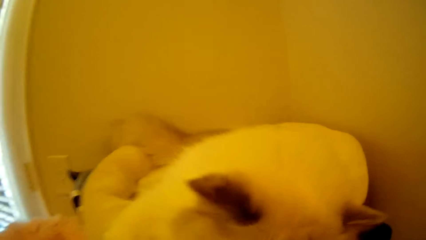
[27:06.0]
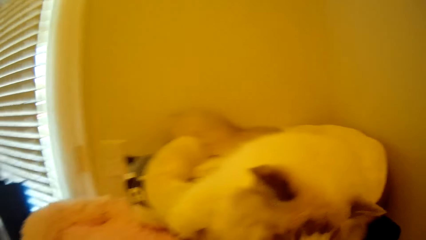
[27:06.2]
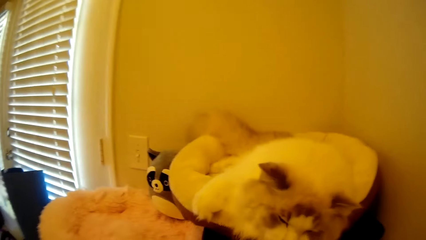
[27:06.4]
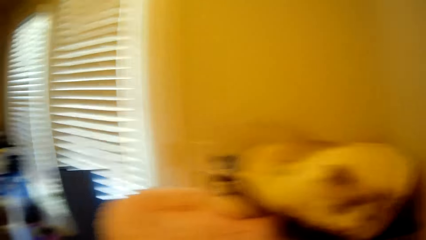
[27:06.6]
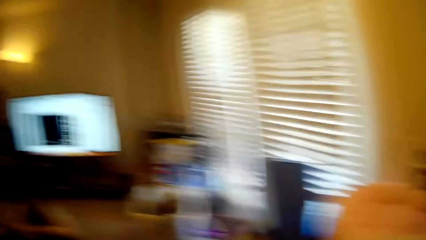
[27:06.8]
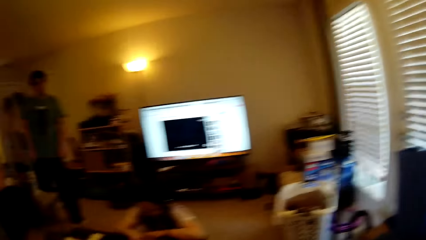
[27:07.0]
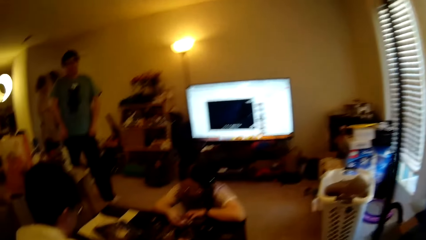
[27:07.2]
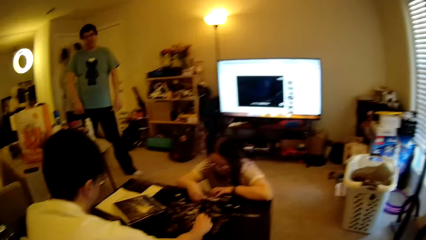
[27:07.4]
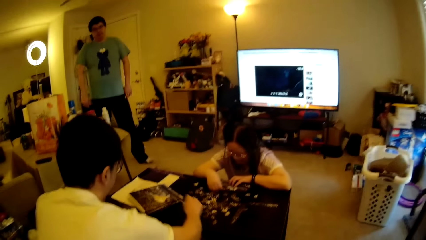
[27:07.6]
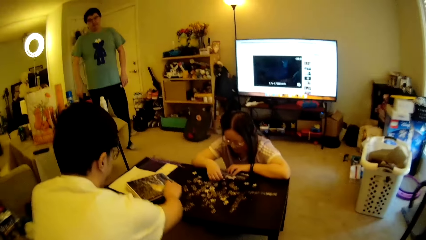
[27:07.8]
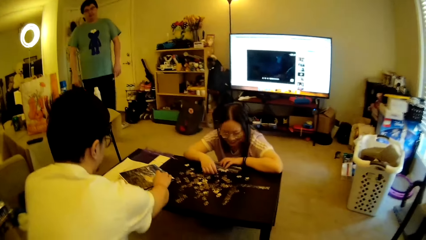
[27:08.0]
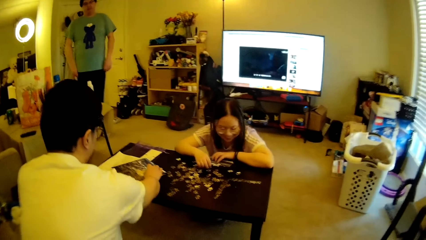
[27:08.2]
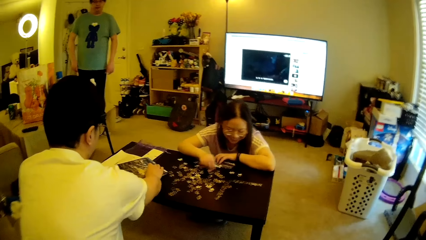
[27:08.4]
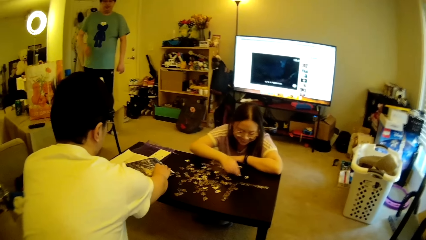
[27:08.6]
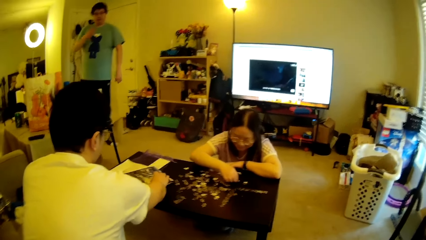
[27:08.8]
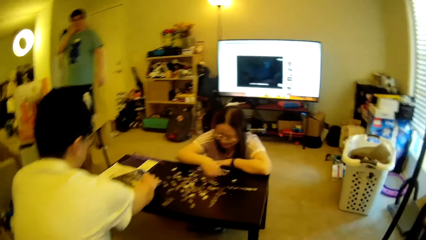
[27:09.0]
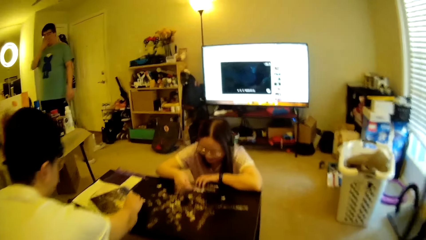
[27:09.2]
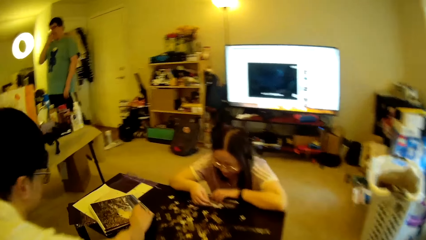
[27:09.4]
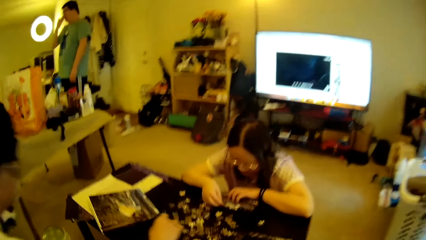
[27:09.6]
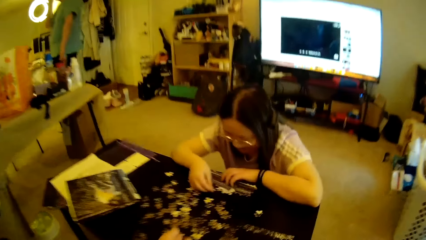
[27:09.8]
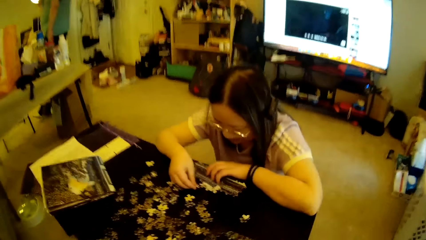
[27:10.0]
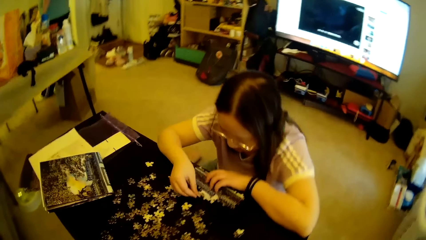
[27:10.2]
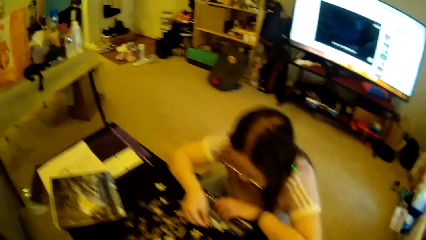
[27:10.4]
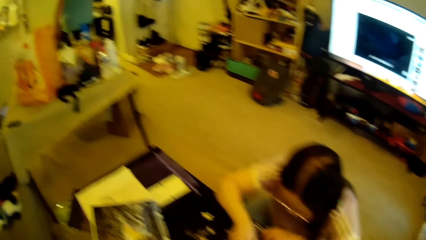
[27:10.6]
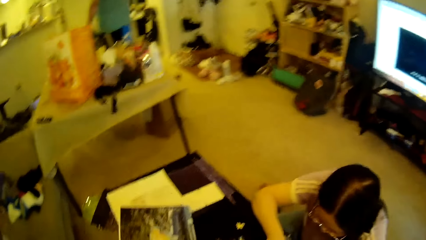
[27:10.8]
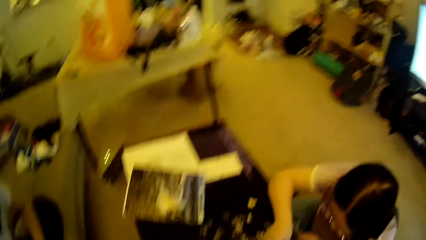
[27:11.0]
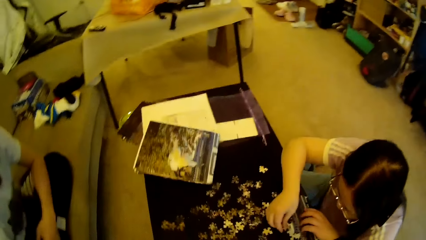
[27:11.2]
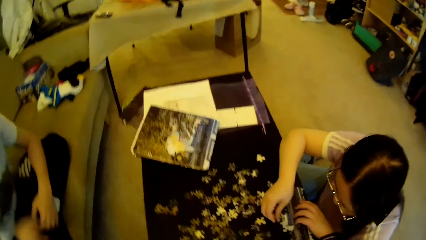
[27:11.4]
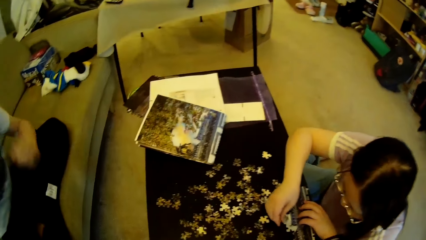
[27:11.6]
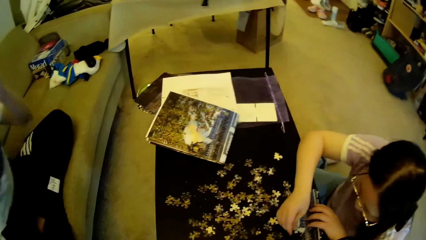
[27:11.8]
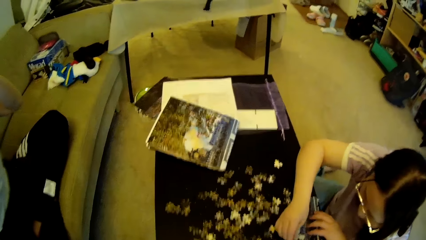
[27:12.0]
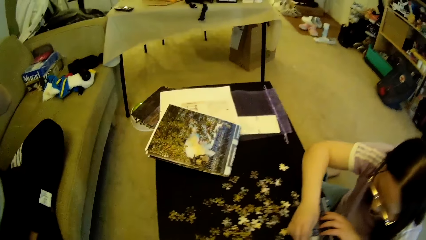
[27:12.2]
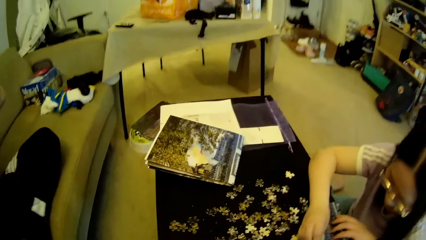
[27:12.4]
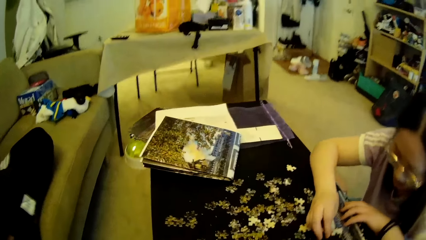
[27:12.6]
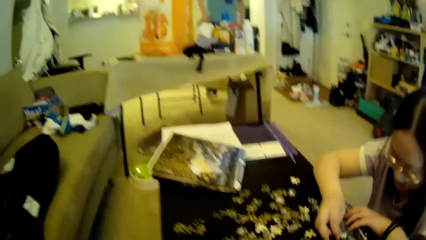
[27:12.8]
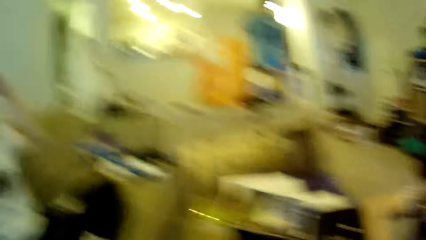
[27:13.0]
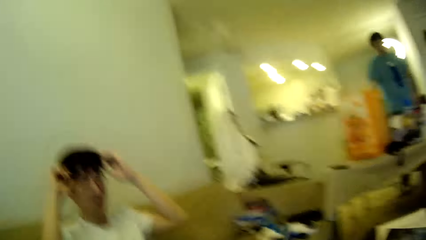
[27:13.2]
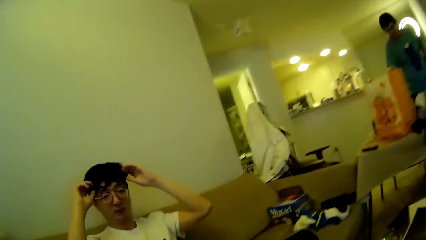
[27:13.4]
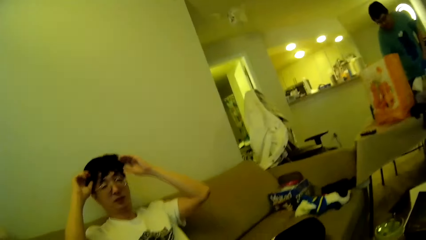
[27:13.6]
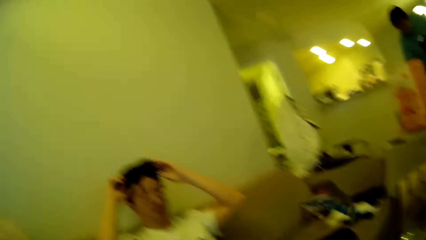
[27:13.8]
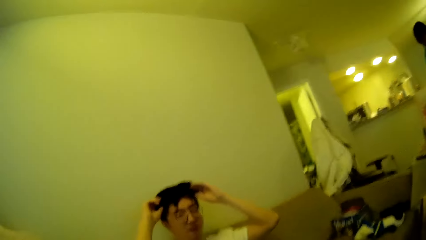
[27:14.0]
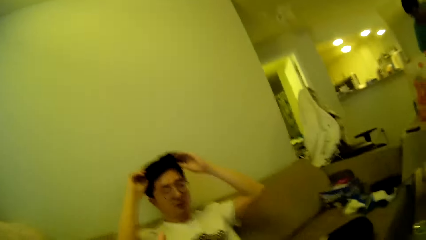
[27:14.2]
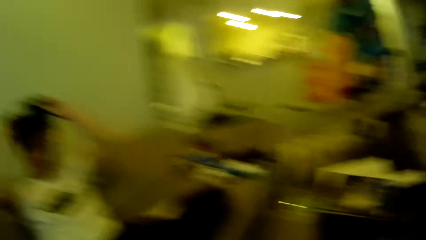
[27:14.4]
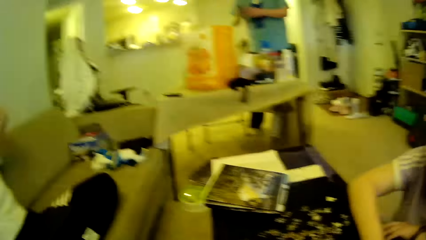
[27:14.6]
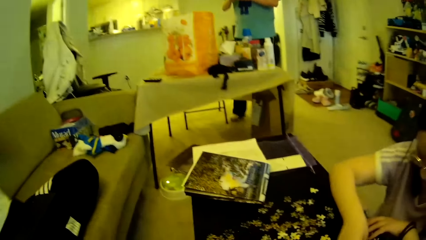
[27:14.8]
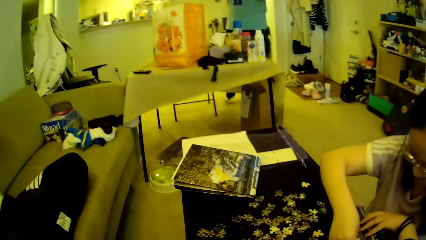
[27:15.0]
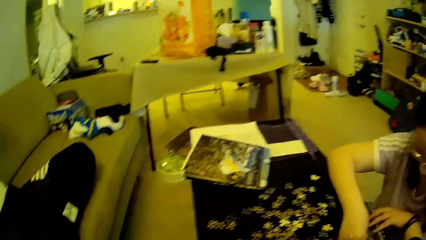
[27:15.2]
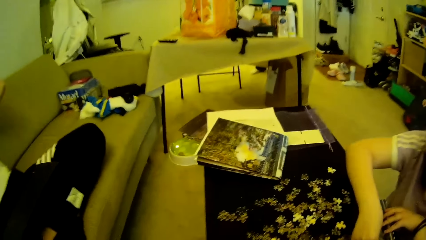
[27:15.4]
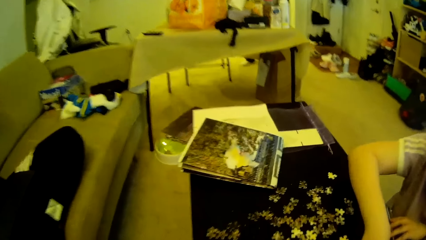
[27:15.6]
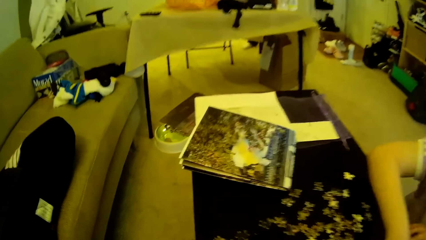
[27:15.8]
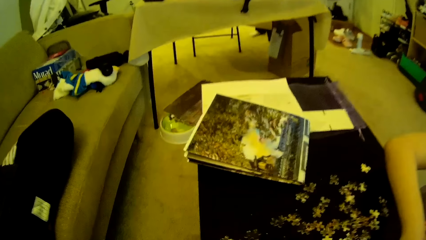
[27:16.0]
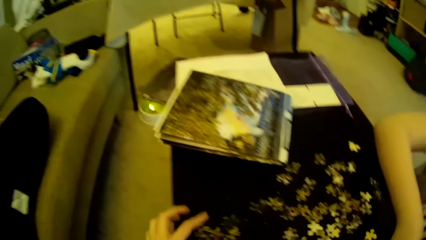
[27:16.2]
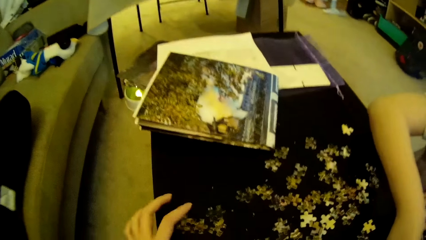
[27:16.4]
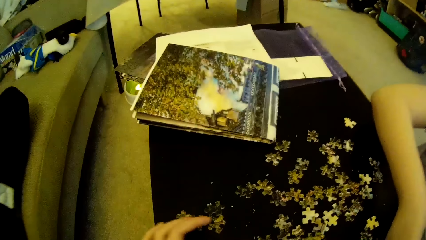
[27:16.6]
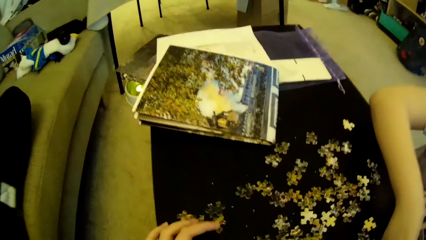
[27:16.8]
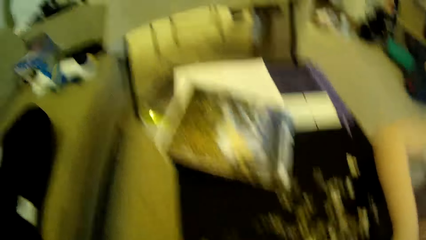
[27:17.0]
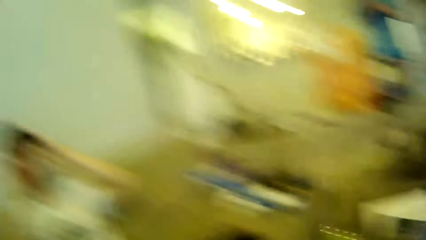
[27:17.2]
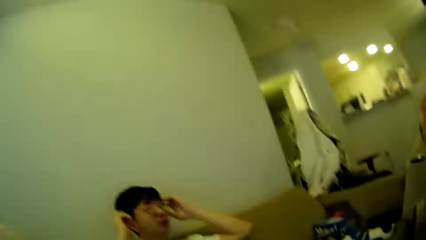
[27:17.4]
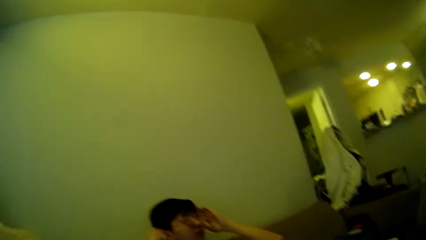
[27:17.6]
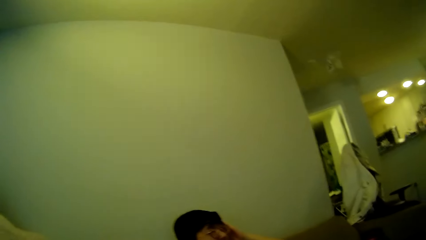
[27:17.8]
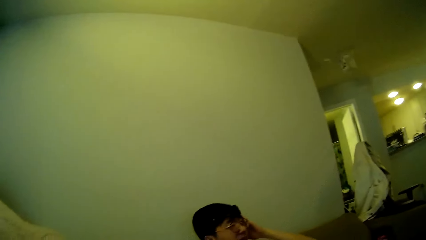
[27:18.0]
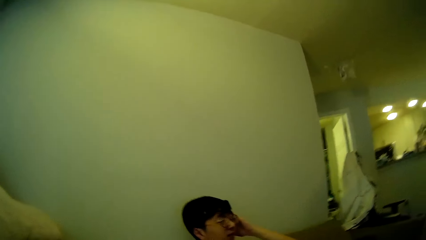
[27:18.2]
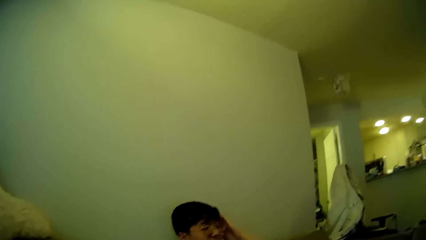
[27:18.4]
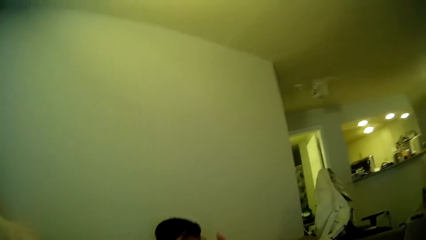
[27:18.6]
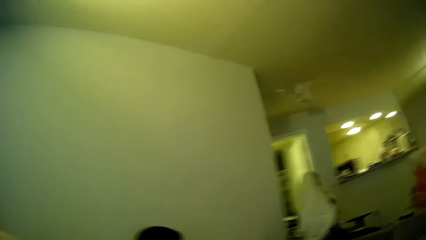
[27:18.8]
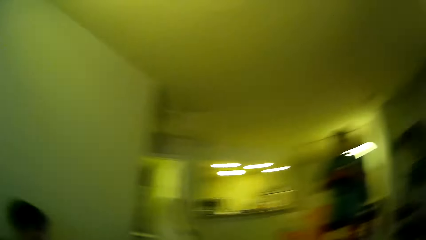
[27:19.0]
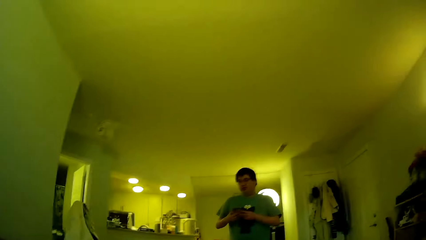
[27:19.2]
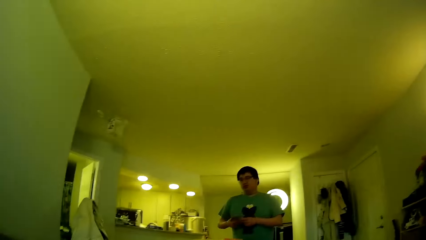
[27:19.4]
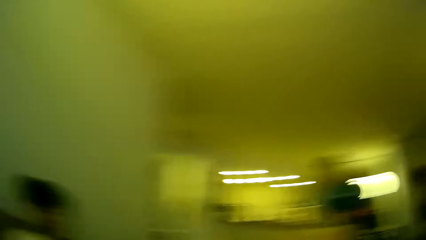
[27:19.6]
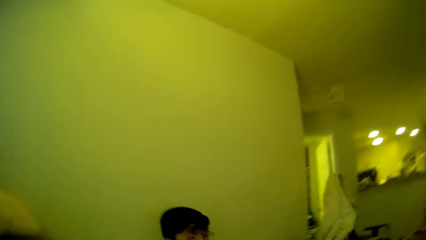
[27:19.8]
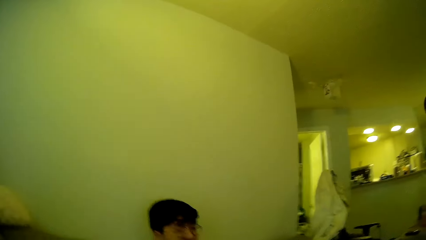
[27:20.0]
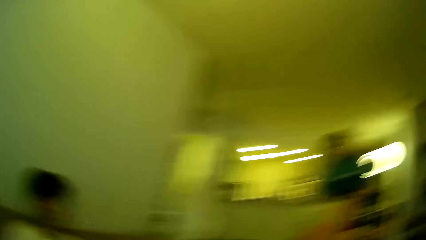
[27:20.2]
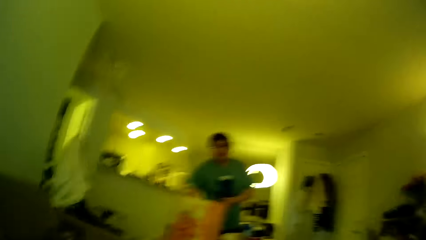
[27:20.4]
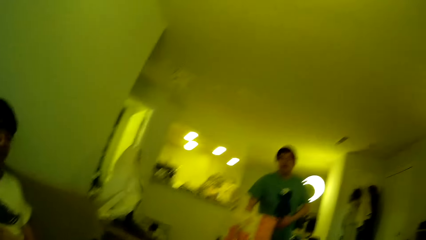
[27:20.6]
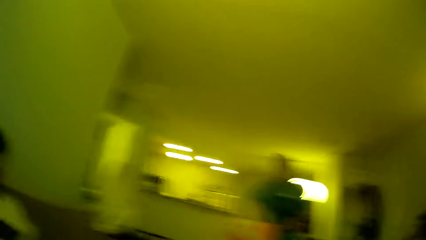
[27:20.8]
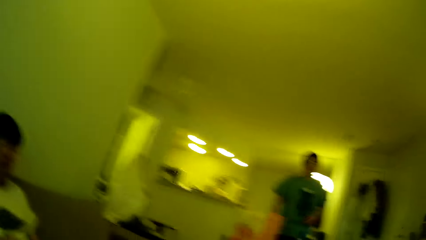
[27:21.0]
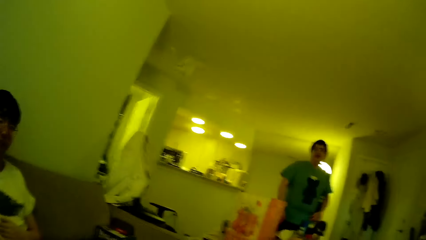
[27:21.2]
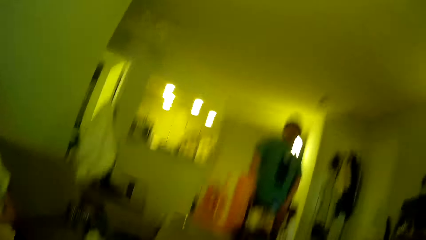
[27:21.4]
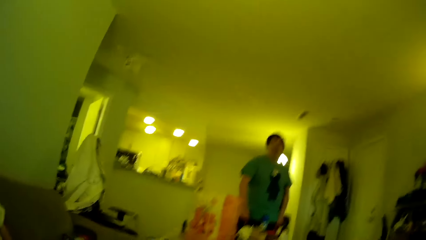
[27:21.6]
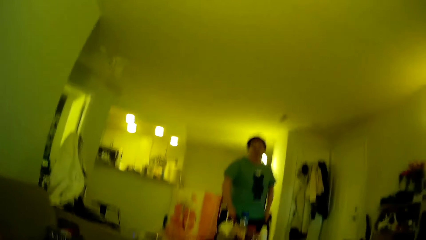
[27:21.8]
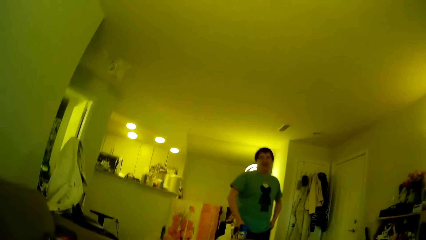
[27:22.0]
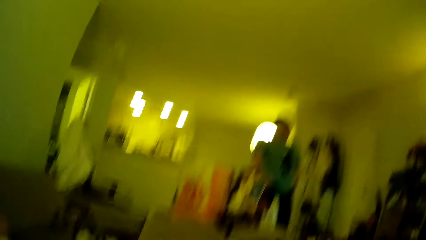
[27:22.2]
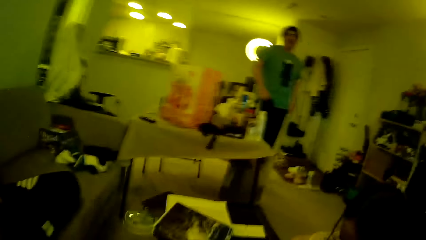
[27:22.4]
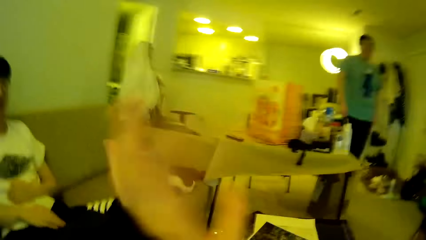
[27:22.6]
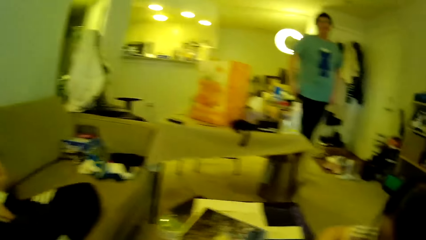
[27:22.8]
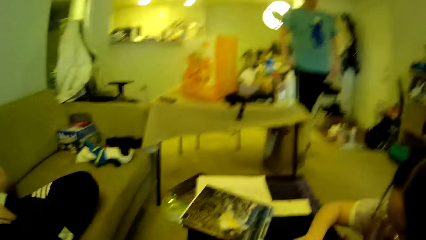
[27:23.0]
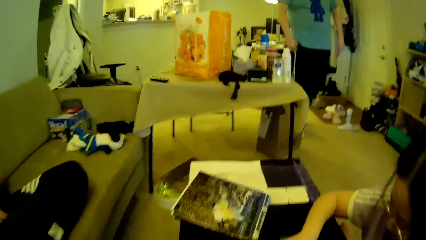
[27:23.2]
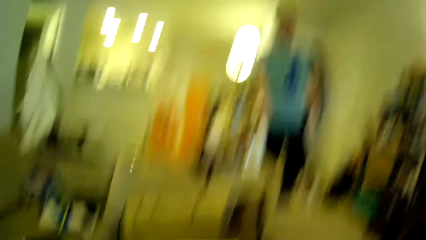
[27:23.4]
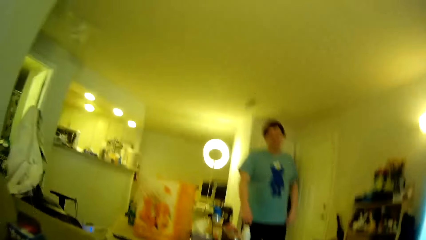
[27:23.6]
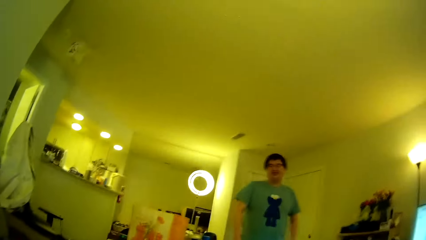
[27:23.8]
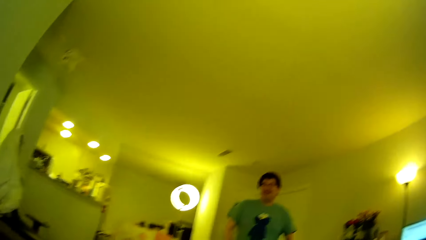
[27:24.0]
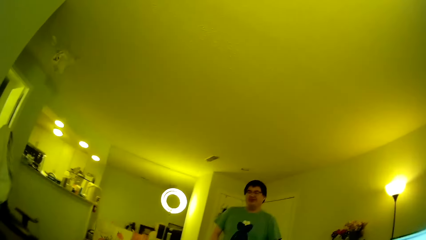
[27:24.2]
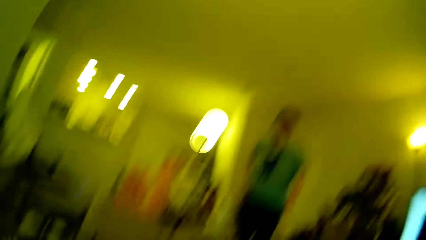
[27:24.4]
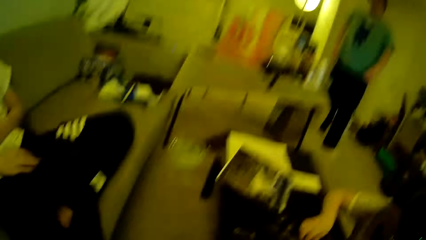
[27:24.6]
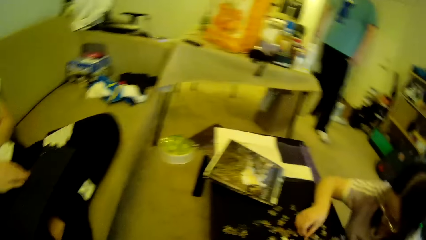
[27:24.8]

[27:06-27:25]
The camera wearer looks around. They turn around. A woman and a man adjust puzzle or model pieces on the table. The camera wearer walks towards the table. Another man steps forward. The first man moves the hand. The camera wearer looks around in the house. The first man adjusts a camera and touches the hair. The camera wearer touches the model pieces. They adjust the puzzle pieces on the table. They look around in the house. The other man steps forward. The first man walks around in the house. The camera wearer looks around.
